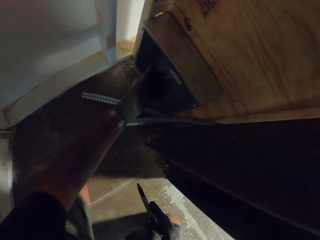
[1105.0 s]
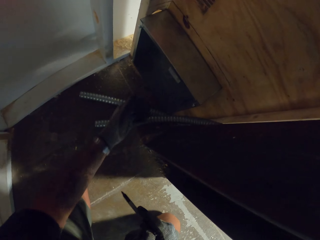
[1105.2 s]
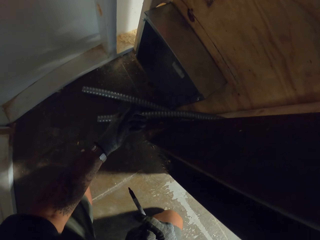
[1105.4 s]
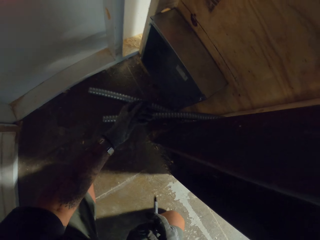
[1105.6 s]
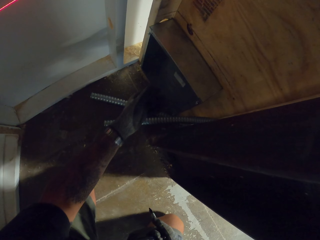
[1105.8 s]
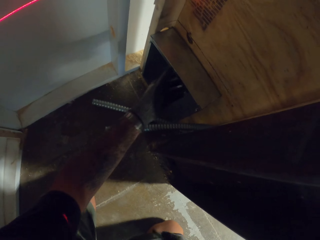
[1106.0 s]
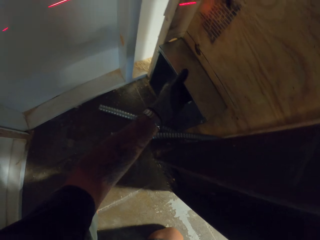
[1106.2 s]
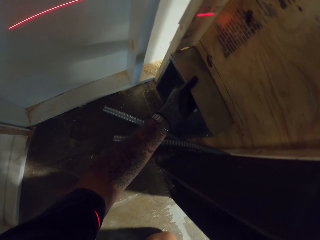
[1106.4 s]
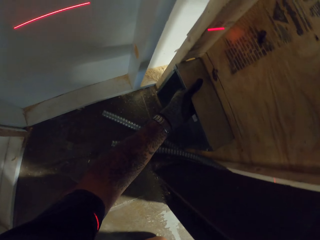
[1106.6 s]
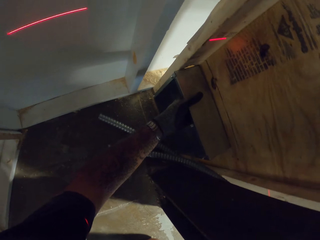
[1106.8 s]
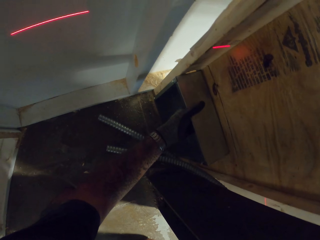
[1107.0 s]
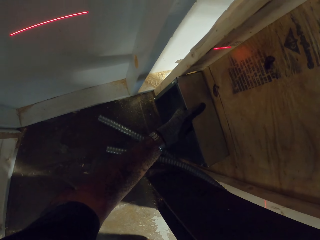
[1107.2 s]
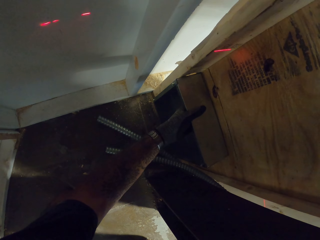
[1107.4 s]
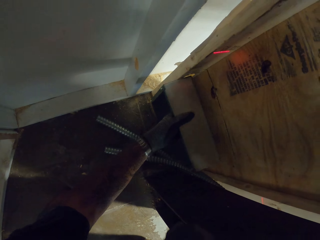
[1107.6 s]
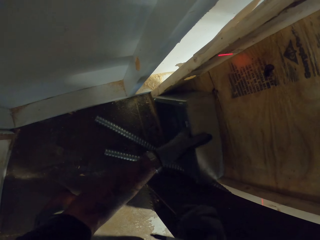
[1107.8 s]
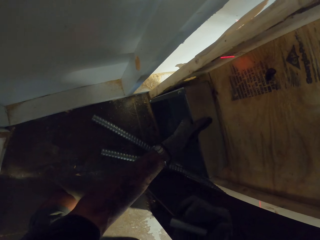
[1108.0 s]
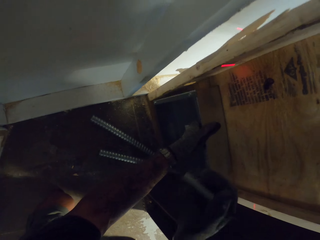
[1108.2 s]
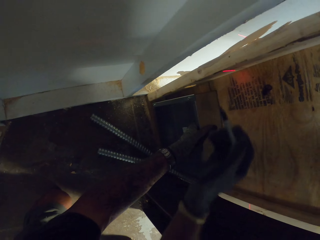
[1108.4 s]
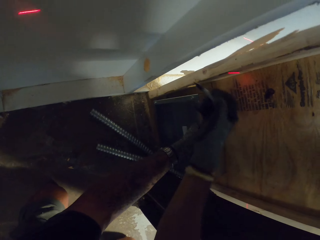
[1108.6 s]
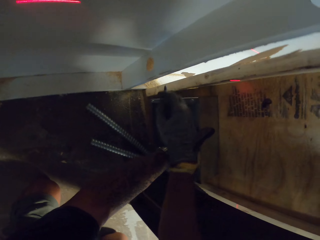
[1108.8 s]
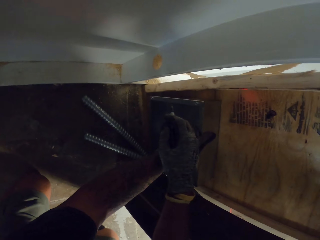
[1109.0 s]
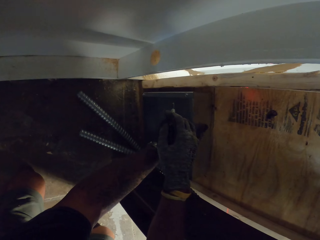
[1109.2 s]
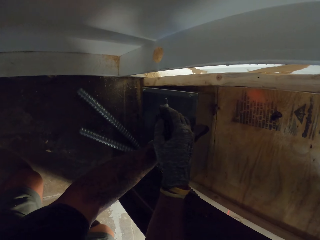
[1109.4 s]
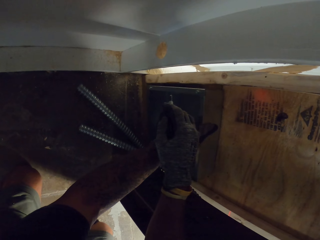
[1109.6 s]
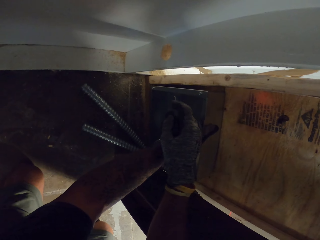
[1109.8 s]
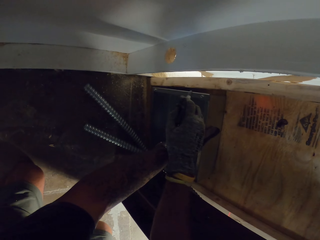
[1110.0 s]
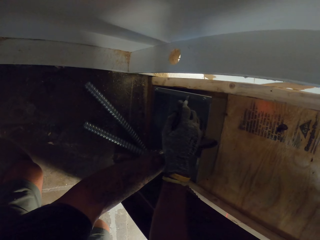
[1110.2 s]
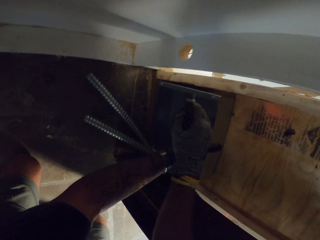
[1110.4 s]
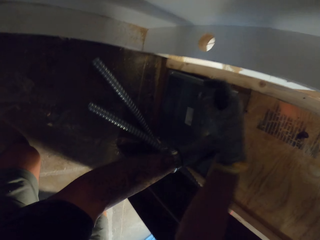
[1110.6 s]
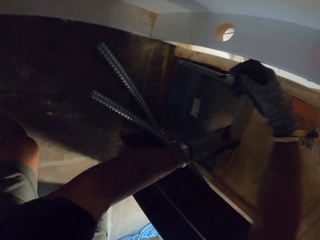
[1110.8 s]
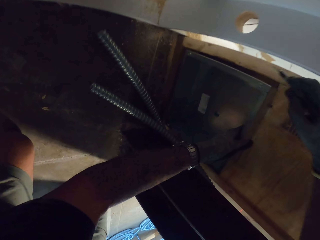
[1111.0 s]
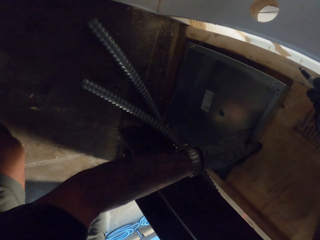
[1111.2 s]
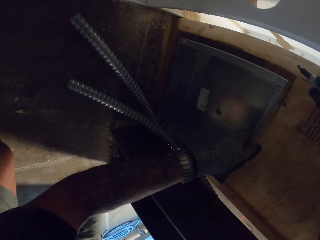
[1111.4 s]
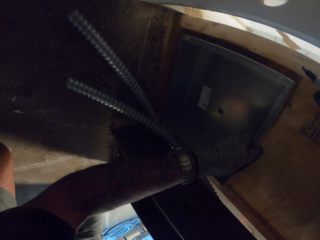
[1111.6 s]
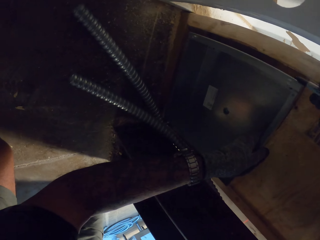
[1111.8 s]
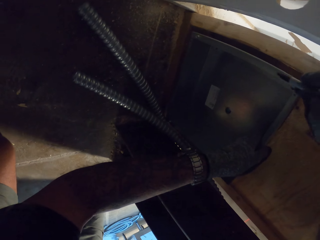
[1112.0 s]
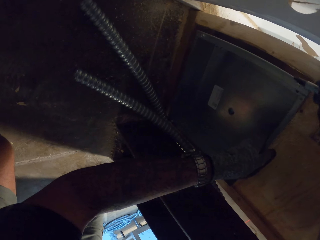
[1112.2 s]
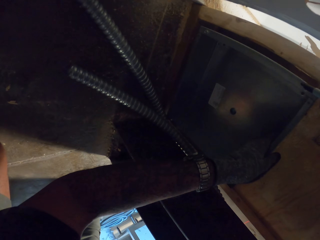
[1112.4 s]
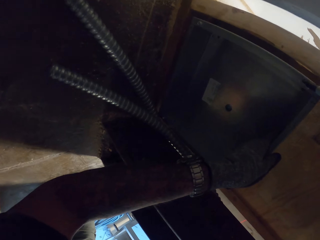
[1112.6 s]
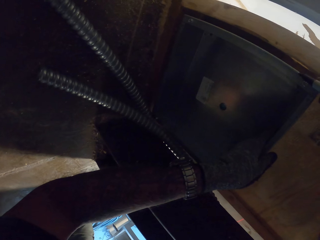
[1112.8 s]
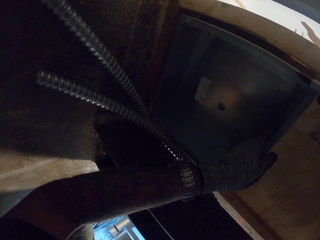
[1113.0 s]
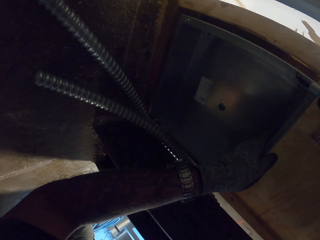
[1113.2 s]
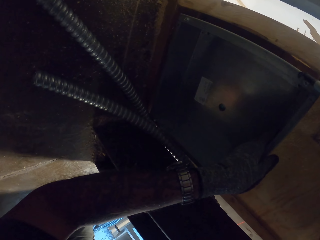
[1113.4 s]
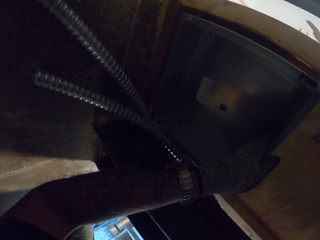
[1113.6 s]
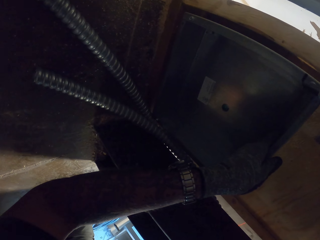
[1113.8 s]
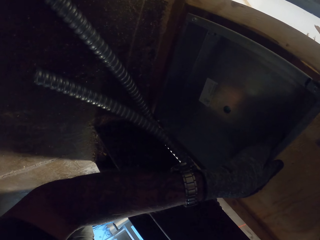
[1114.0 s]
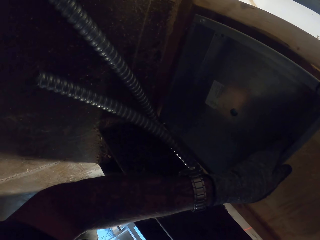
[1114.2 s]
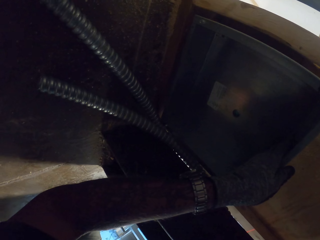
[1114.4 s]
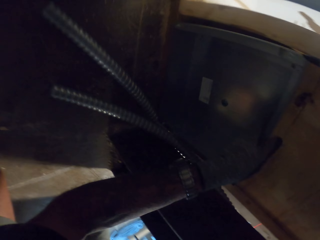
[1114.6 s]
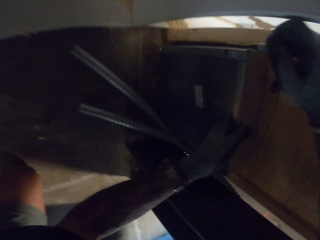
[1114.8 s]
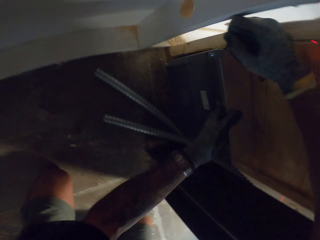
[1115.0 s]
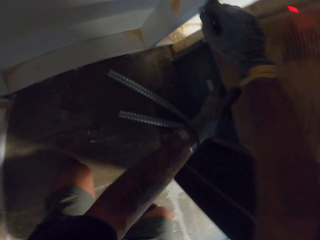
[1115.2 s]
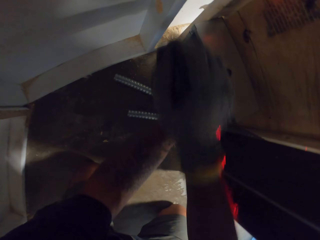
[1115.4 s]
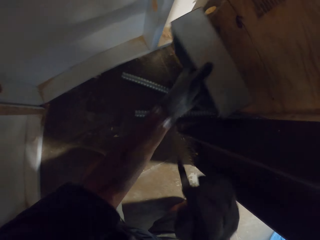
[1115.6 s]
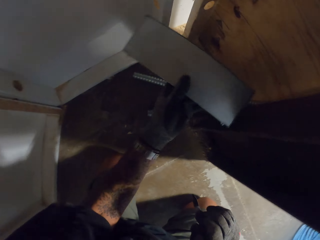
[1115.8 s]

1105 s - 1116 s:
The camera wearer fixes something. They lift a box. They mark the box with a pen.

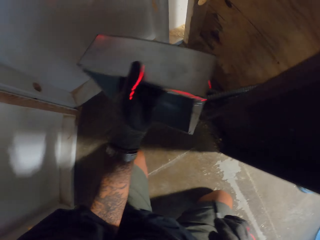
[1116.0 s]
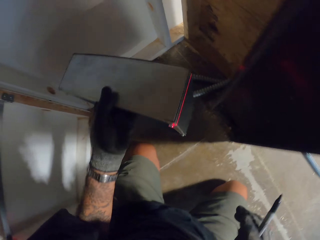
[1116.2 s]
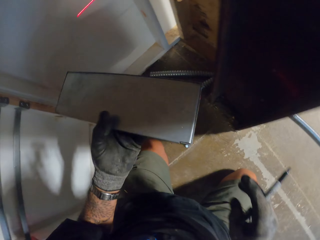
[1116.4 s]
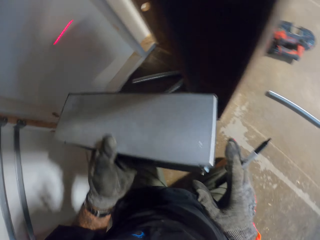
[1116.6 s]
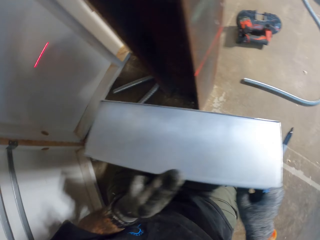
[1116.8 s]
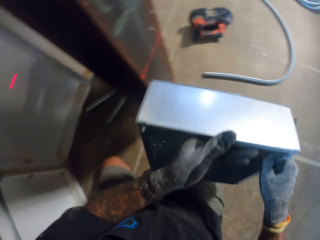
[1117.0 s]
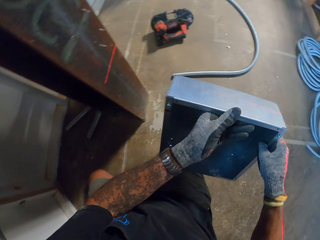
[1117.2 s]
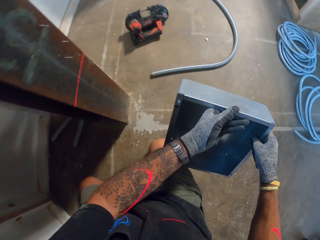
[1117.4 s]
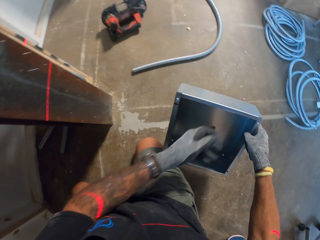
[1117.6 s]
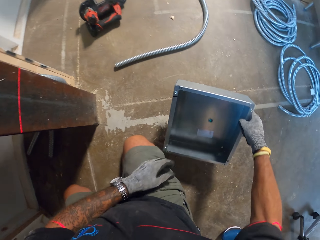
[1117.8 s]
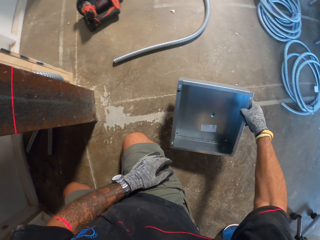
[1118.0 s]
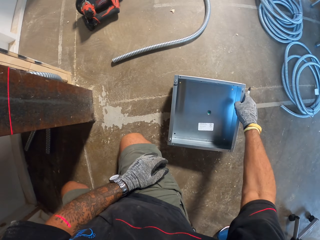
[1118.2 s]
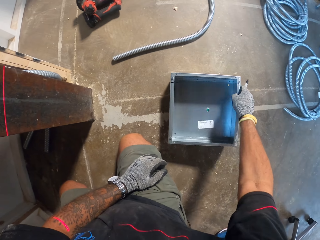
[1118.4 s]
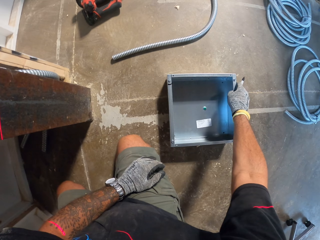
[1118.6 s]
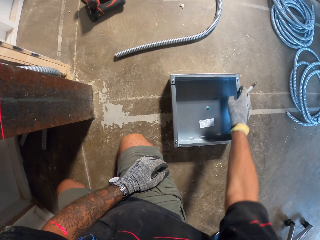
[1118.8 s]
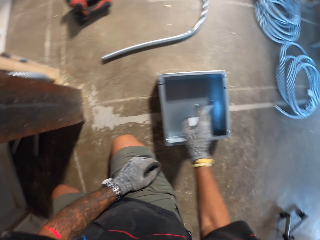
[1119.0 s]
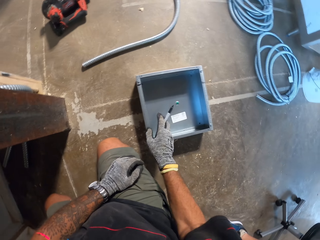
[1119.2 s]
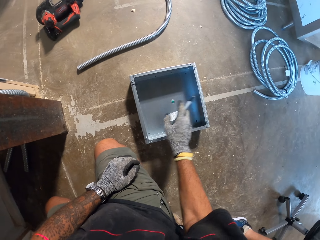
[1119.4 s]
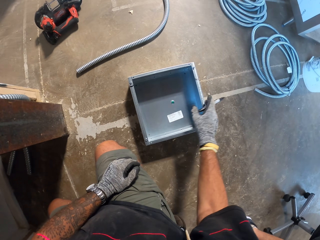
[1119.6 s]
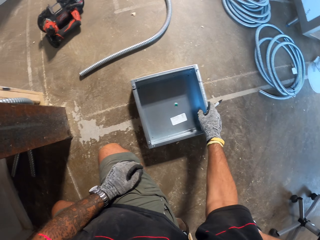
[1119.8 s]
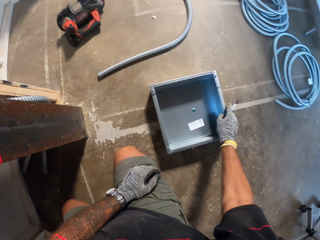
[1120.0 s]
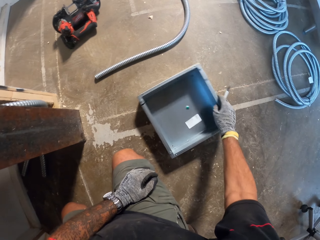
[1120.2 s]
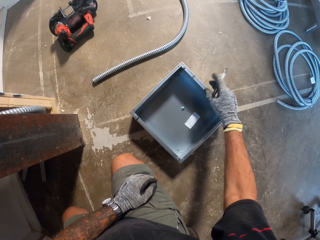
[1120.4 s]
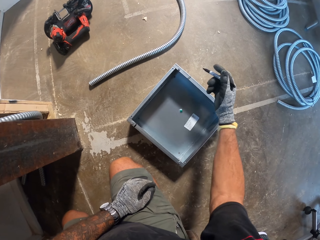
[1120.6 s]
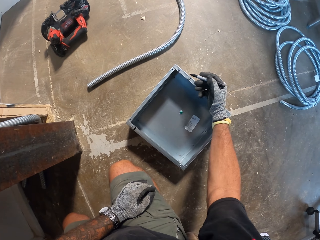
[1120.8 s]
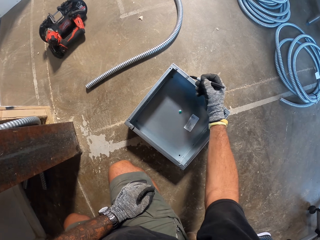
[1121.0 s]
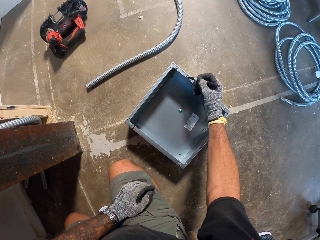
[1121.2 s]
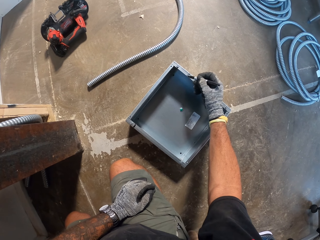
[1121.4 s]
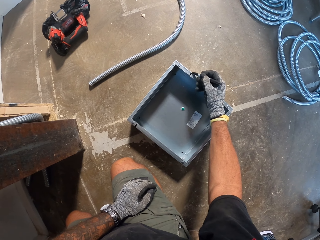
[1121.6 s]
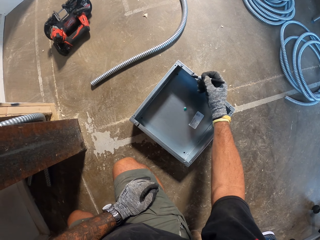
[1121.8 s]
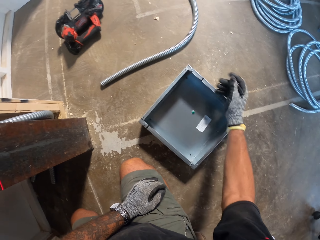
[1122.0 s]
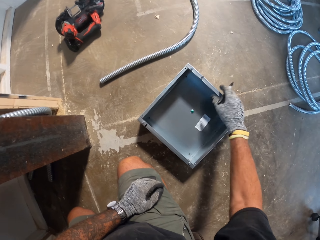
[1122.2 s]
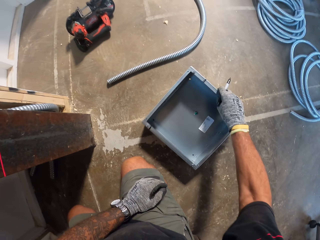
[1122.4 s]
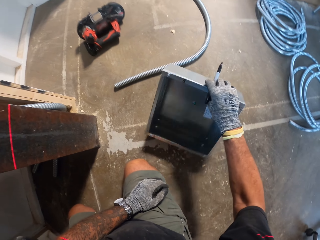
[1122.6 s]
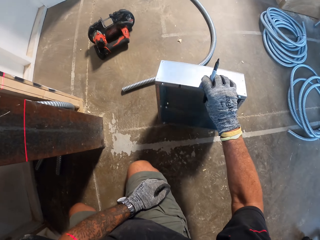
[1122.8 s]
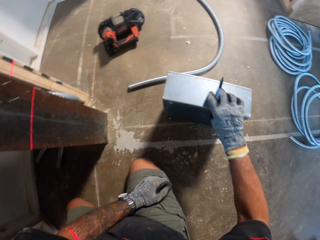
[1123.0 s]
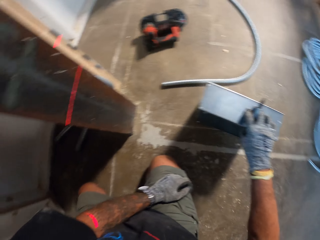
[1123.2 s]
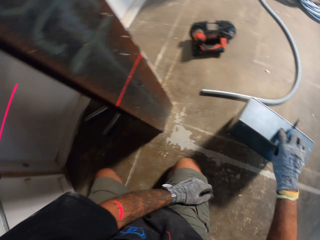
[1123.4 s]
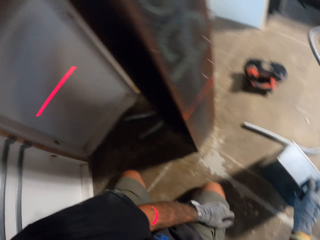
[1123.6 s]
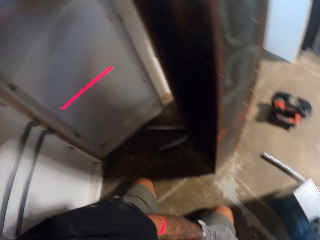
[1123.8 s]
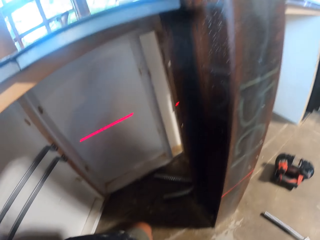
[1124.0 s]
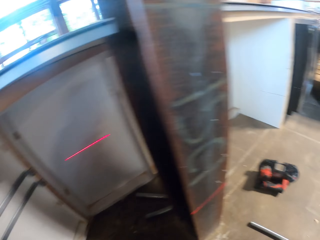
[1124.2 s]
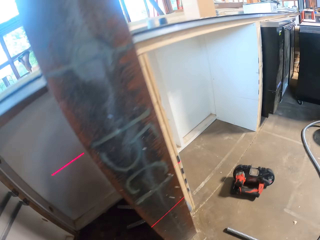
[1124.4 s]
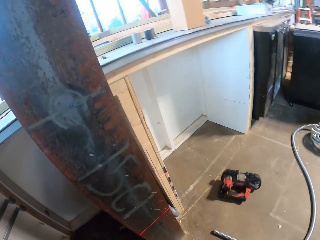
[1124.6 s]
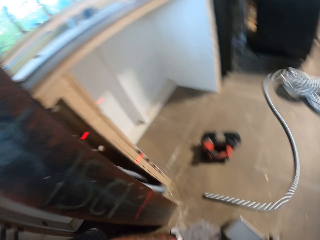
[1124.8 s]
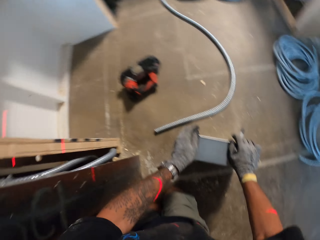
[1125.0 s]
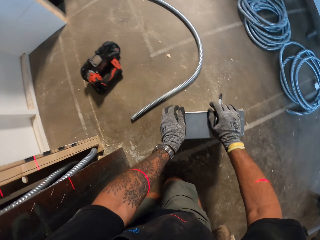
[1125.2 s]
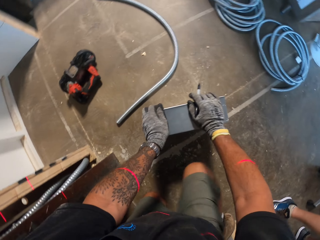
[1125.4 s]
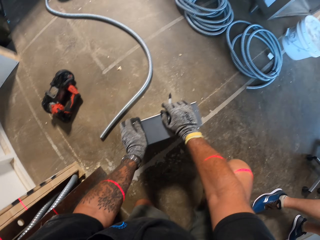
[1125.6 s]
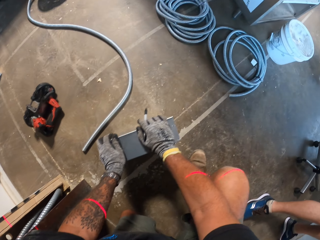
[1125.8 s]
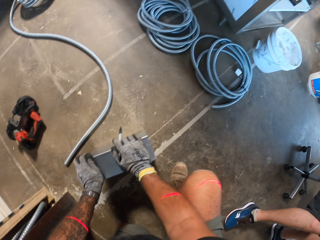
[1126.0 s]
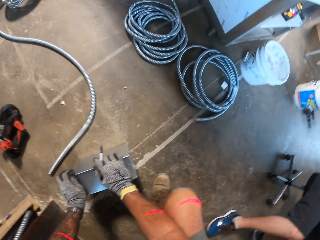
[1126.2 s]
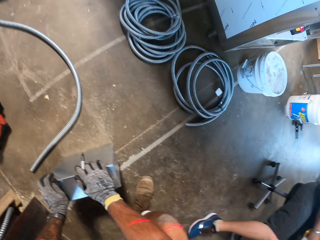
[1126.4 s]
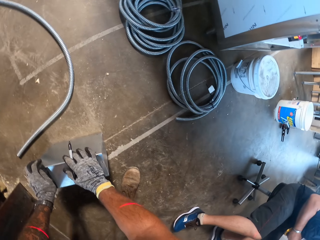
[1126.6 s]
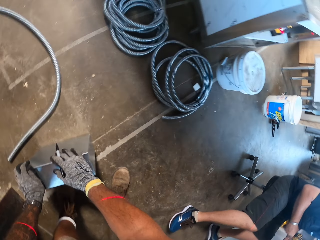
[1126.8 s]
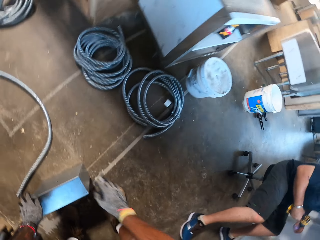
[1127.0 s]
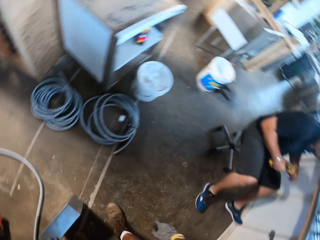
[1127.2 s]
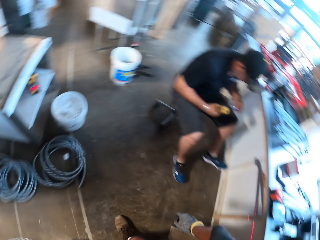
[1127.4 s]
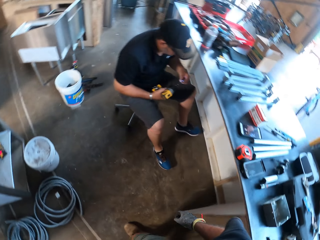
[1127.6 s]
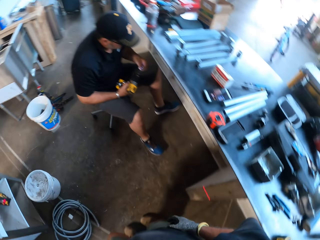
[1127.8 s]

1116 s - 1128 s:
The camera wearer lifts the box. They put the box on the floor. They mark the box with the pen. They lift the box.
